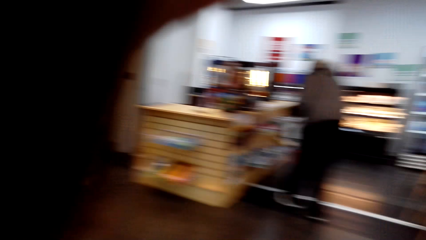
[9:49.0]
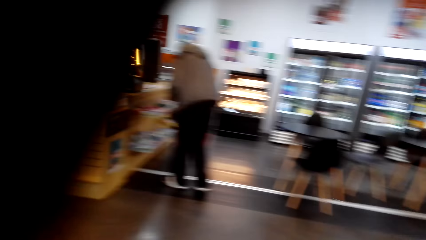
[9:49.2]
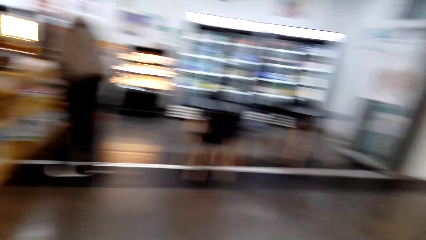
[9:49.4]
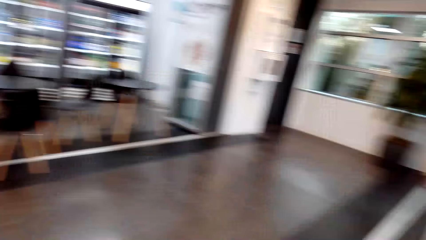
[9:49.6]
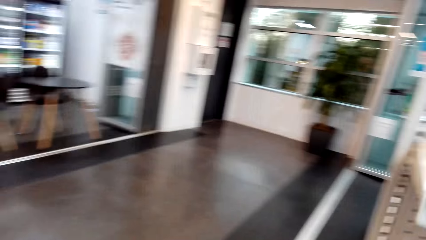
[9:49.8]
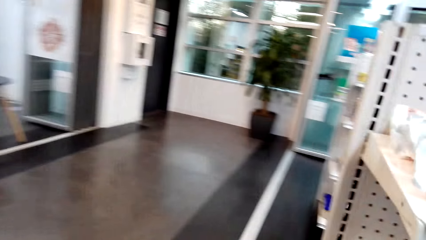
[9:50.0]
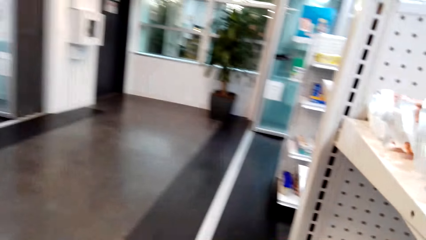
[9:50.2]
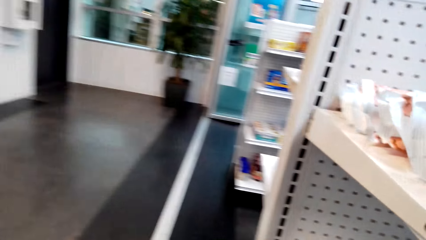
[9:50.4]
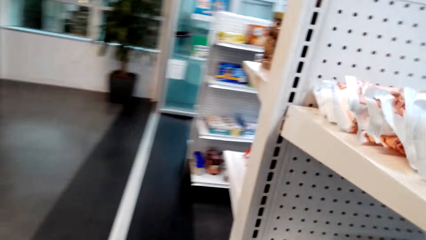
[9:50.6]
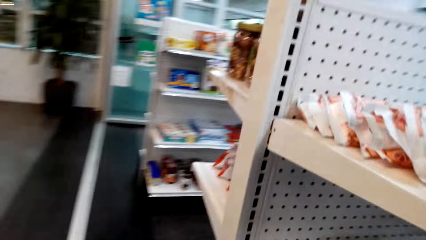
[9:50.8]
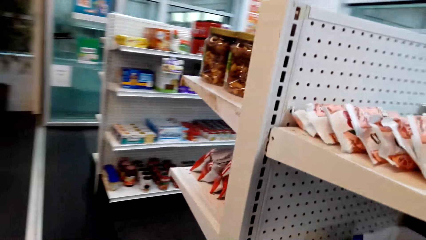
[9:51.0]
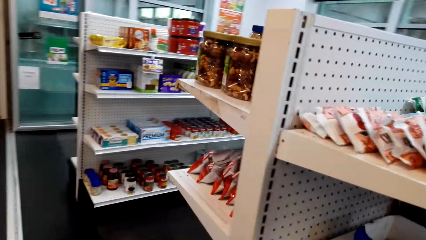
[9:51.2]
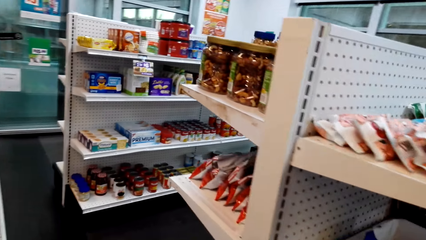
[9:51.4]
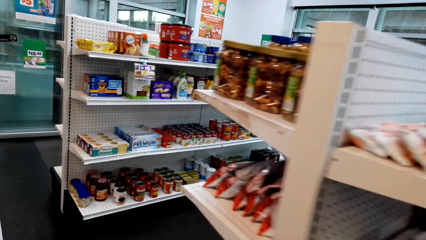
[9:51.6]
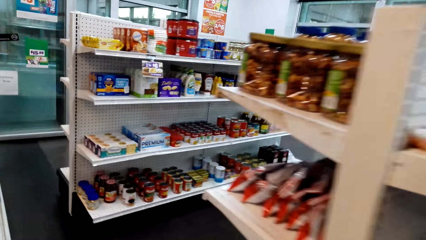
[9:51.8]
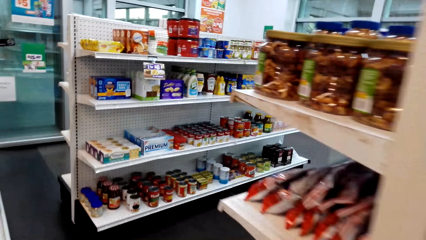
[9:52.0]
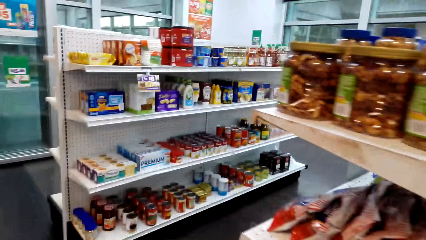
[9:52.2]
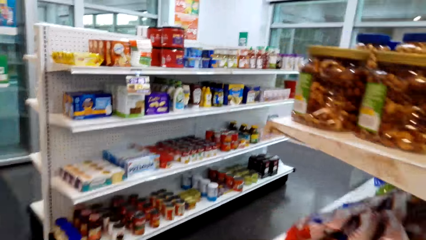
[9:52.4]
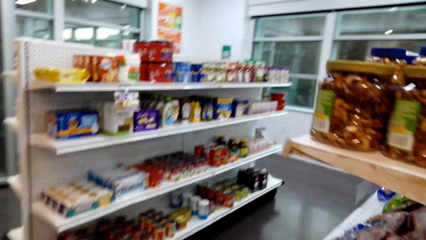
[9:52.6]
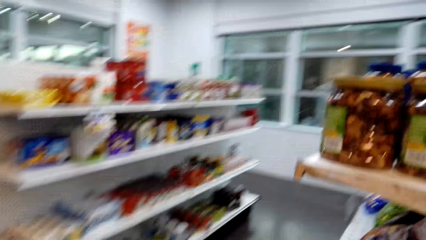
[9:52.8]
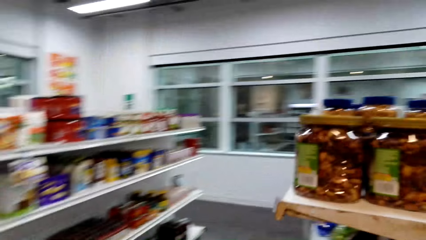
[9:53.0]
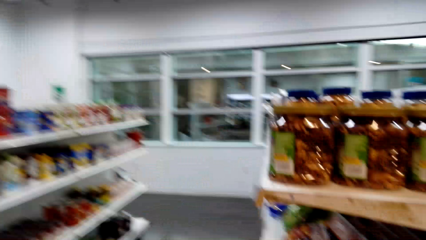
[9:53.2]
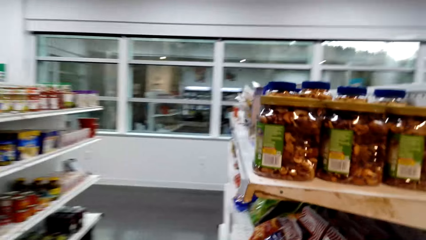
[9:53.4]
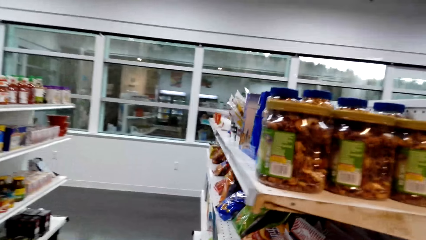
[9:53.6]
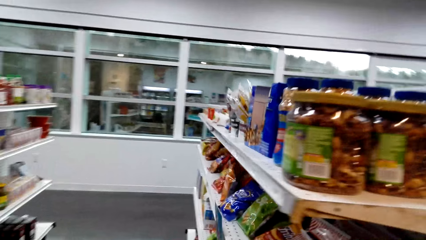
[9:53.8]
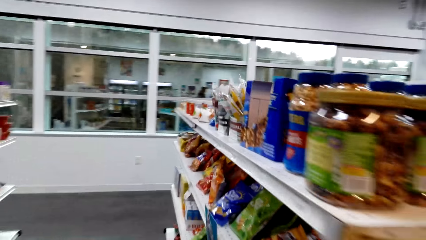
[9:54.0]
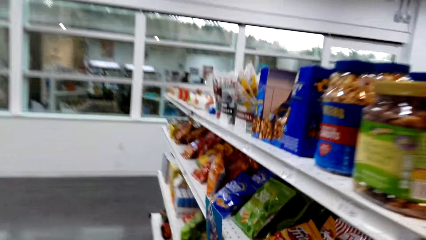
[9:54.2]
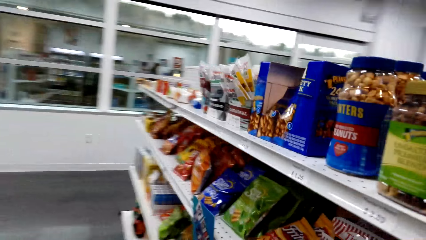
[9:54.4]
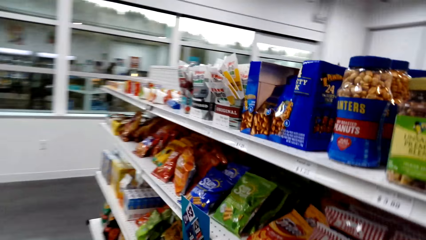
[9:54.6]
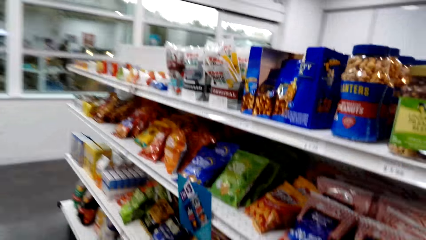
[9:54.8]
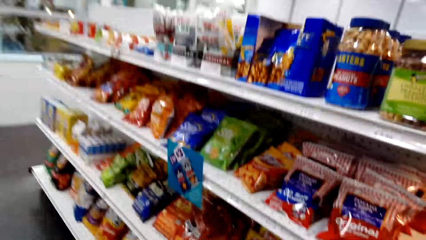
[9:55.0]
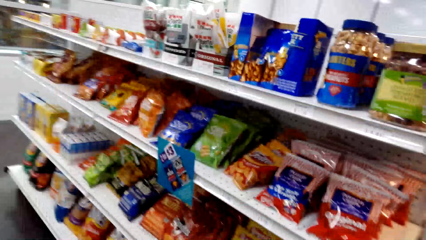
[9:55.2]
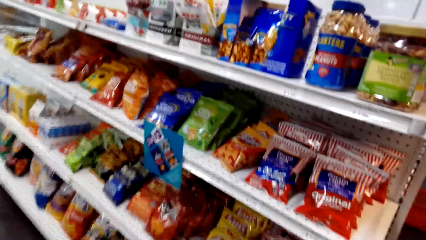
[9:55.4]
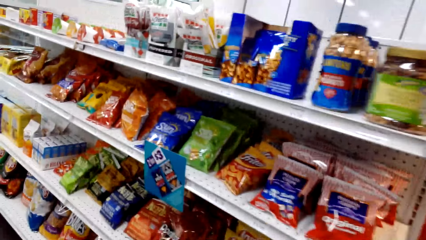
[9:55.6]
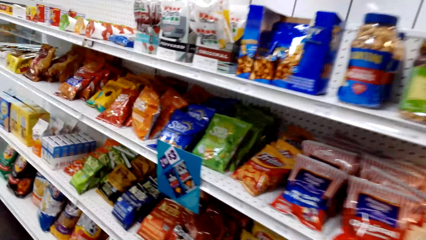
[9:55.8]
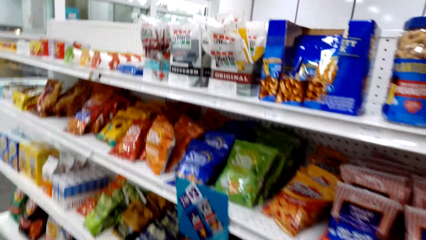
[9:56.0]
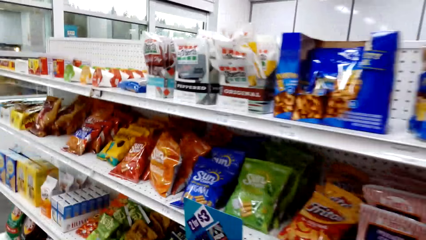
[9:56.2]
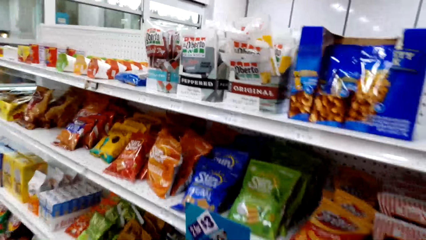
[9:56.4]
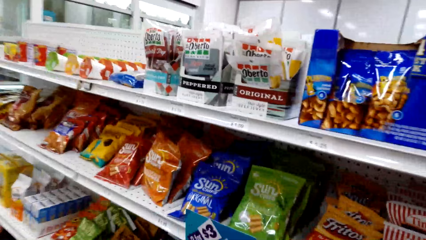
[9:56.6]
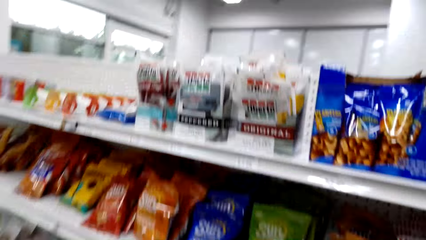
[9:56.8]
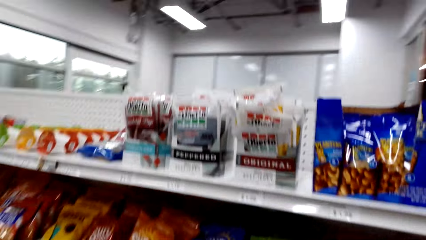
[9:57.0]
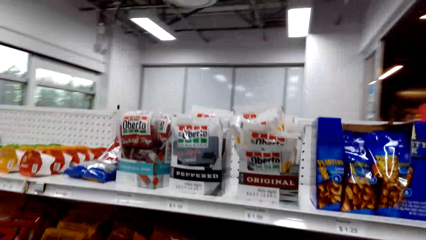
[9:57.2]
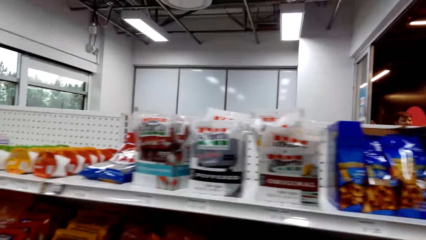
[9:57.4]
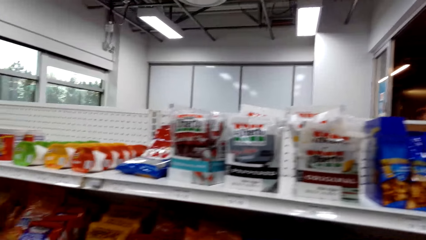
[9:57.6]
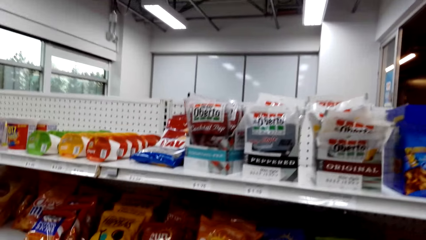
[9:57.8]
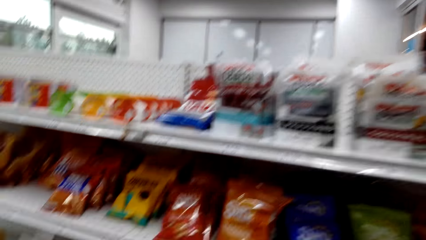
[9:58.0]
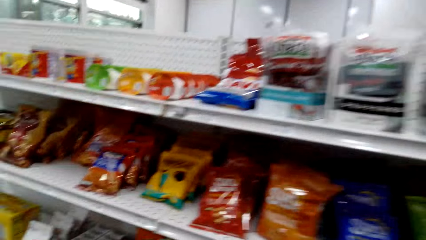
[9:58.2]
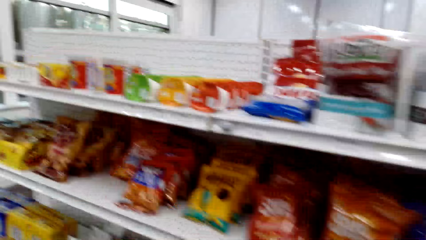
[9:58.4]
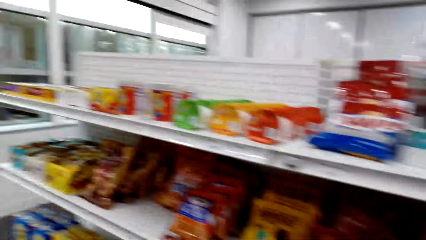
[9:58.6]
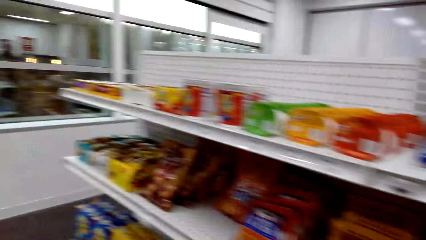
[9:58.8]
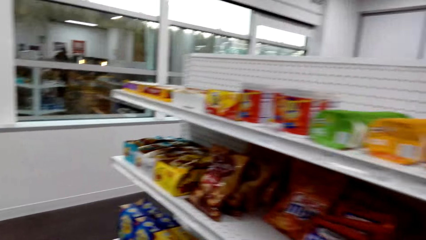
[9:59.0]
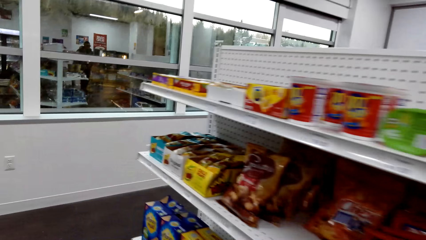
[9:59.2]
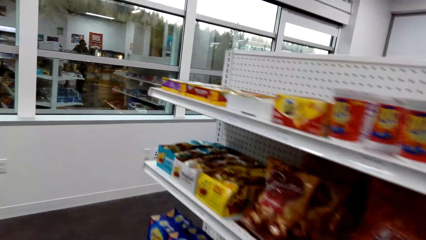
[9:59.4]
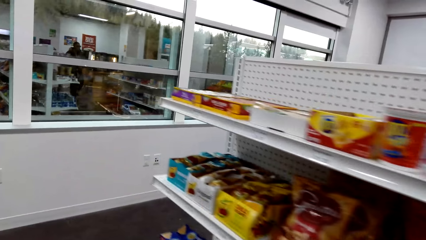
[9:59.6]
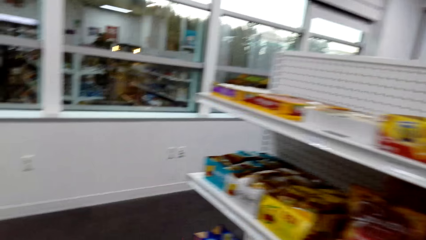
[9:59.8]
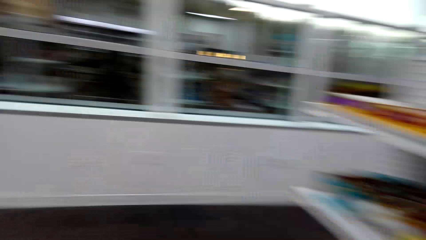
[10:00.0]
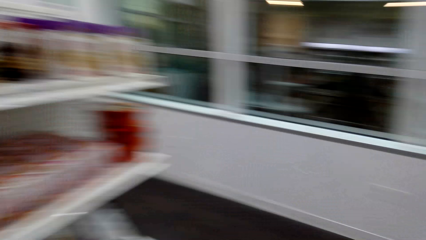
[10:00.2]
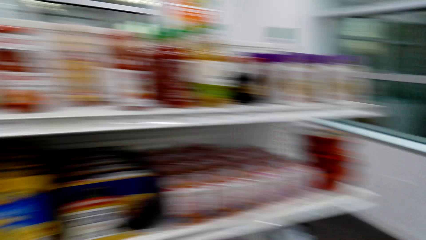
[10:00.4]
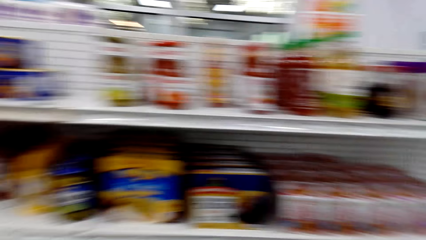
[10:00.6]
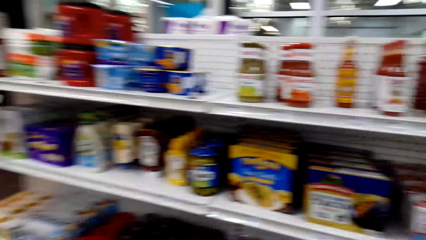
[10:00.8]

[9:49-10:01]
The camera wearer walks around.

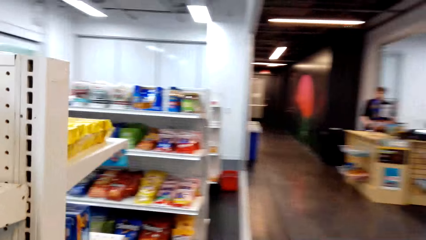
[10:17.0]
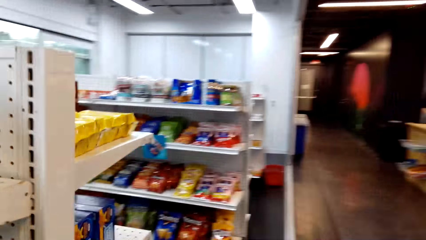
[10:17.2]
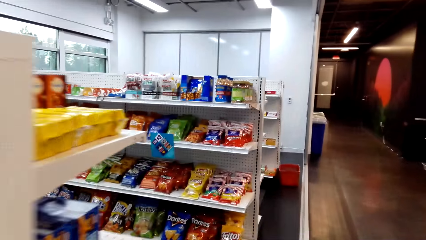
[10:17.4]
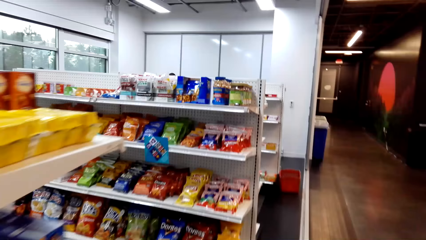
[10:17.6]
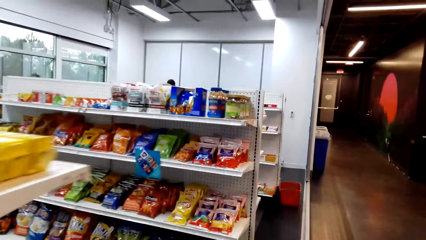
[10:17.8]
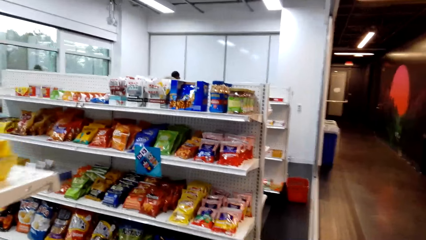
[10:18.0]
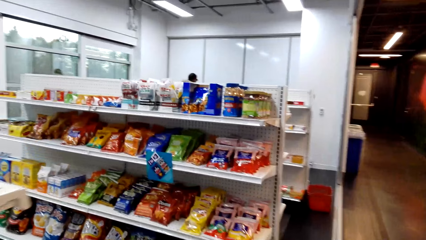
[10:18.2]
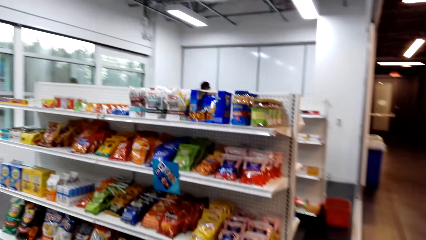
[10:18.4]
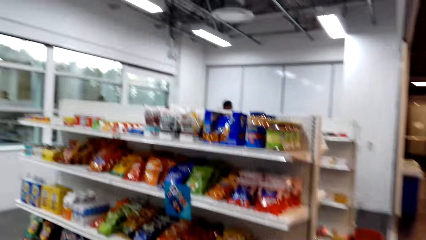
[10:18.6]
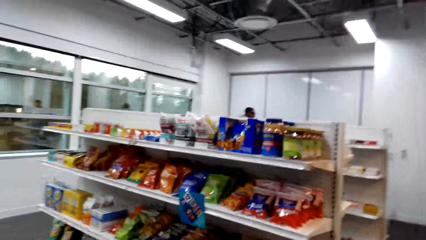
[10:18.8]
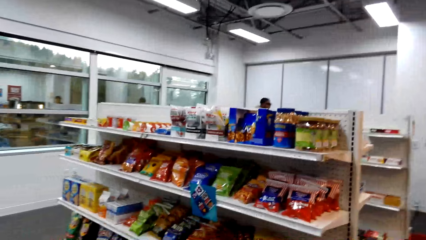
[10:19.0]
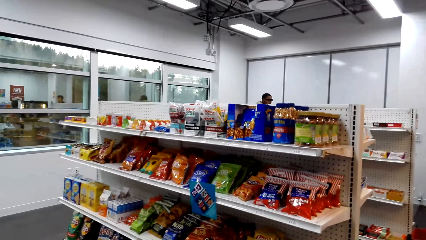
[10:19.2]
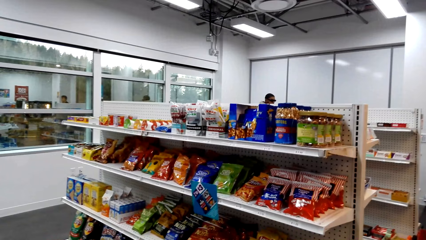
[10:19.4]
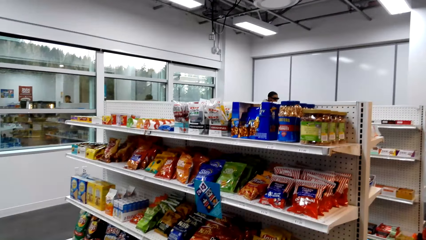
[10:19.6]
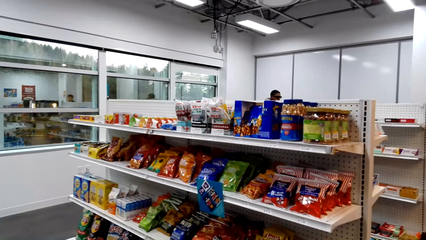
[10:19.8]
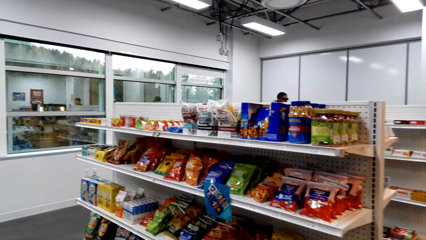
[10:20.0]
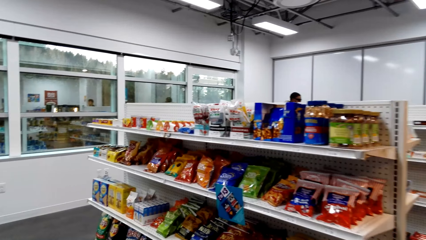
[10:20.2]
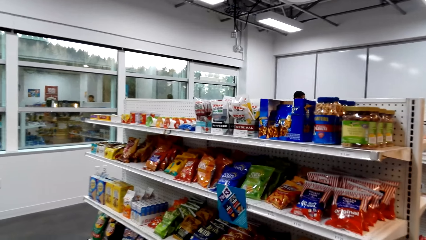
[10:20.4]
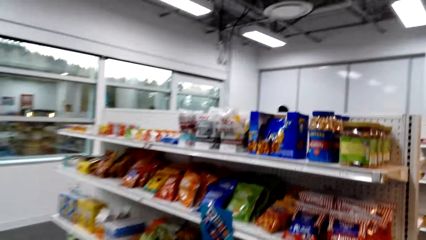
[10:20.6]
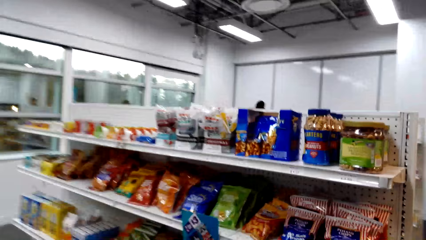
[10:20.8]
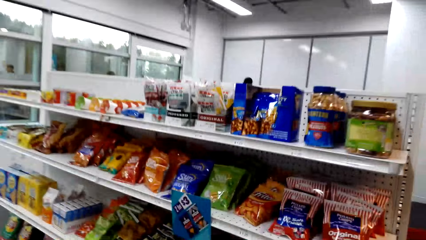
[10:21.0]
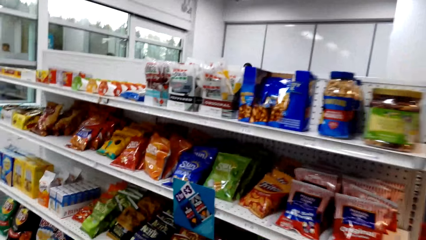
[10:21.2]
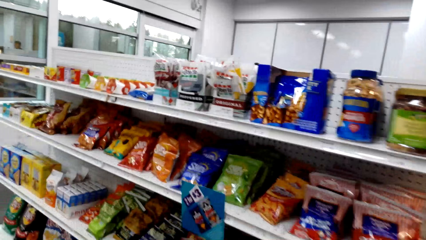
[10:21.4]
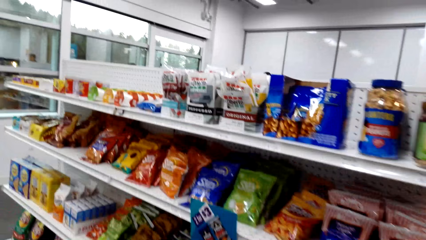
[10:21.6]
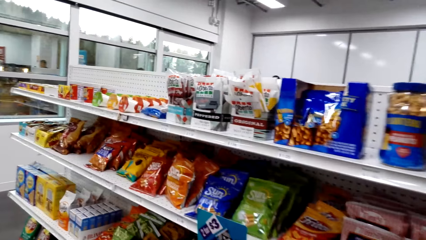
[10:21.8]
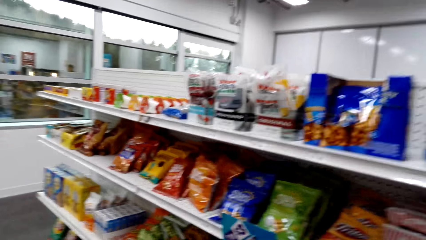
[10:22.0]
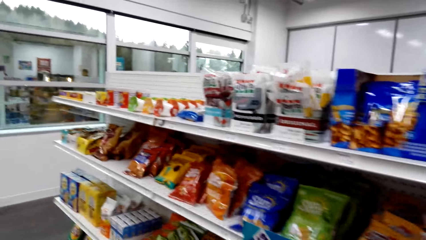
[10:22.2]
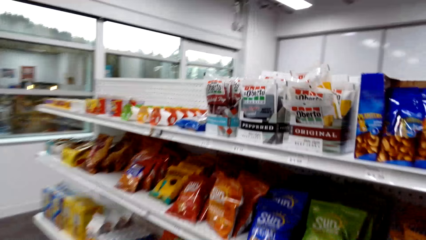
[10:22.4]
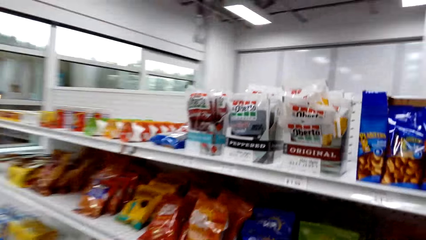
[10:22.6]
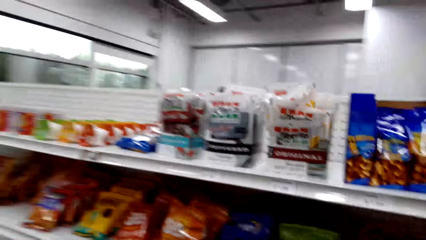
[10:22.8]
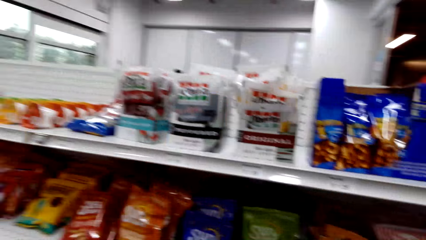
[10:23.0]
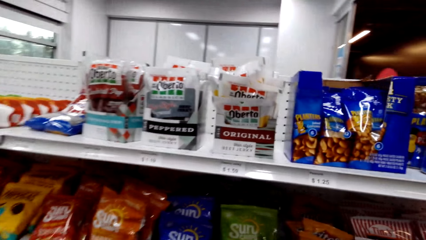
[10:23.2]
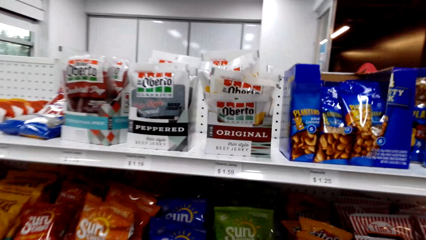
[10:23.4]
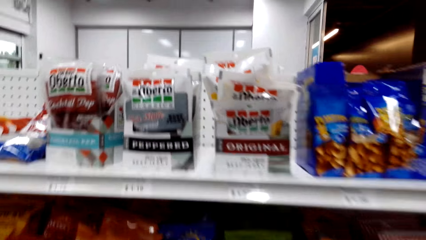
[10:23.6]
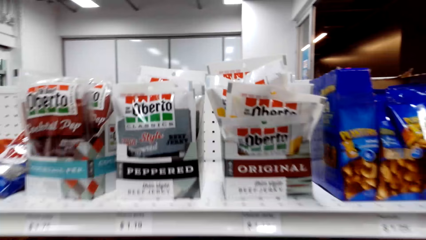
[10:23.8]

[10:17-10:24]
The camera wearer looks at the shelves.
